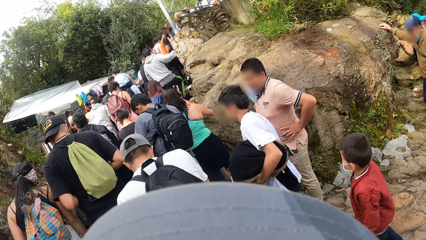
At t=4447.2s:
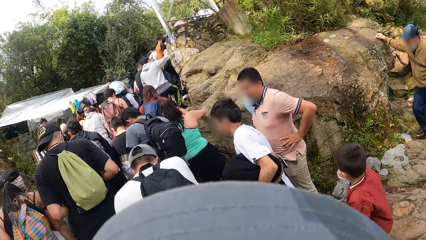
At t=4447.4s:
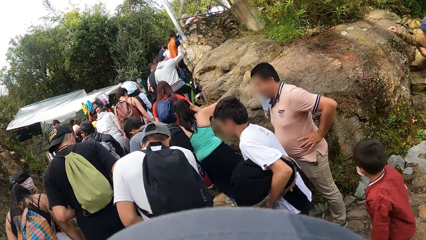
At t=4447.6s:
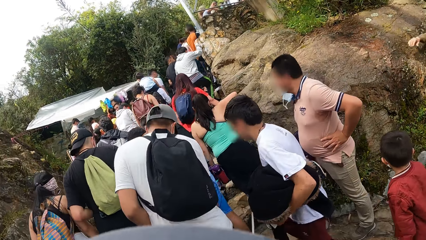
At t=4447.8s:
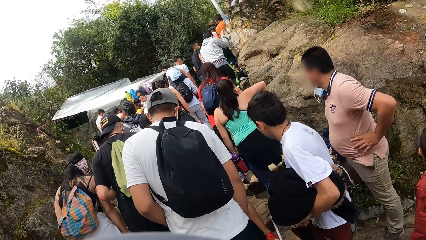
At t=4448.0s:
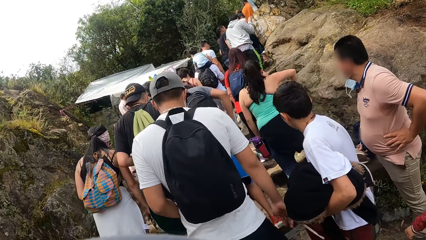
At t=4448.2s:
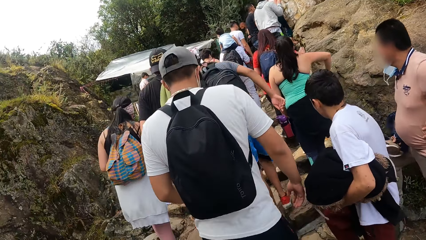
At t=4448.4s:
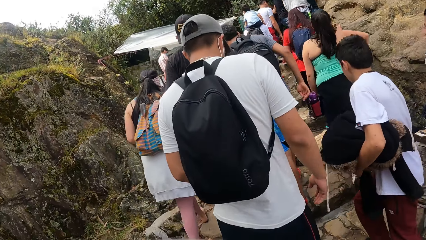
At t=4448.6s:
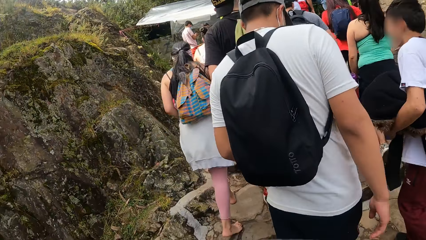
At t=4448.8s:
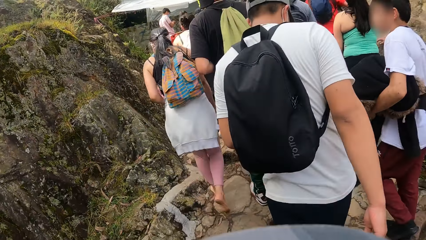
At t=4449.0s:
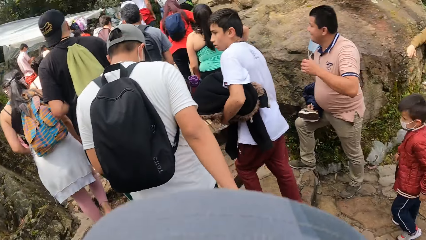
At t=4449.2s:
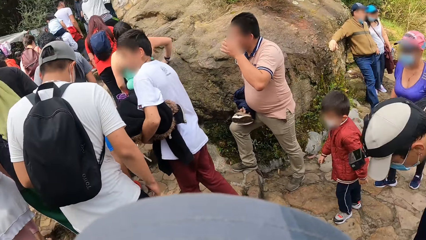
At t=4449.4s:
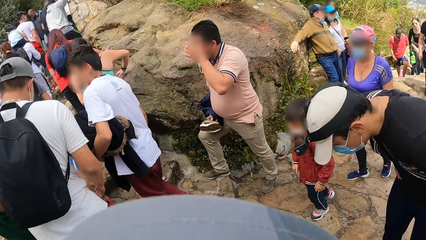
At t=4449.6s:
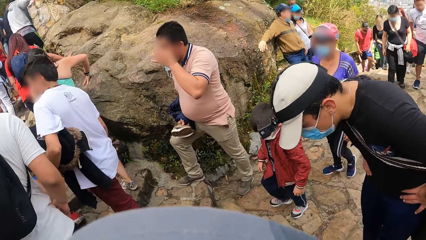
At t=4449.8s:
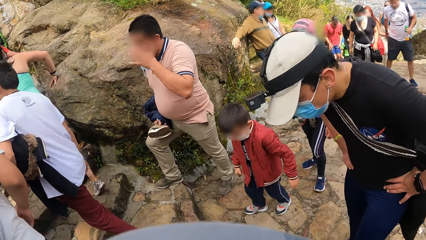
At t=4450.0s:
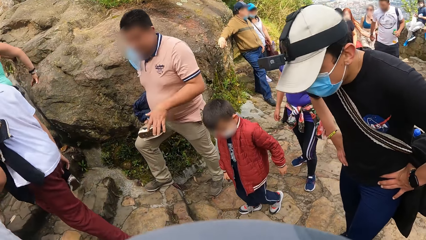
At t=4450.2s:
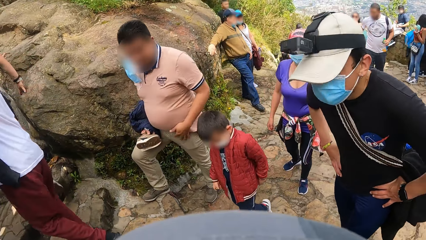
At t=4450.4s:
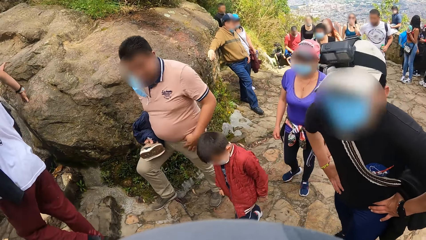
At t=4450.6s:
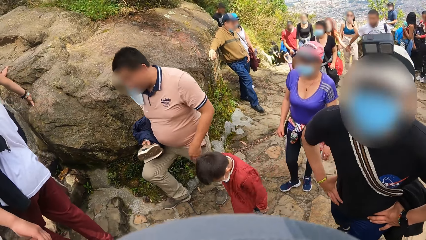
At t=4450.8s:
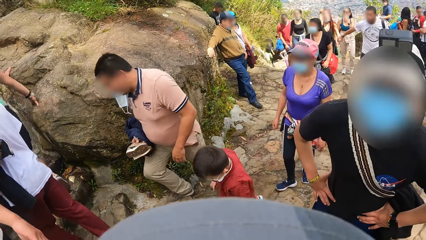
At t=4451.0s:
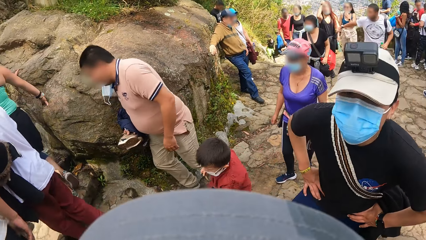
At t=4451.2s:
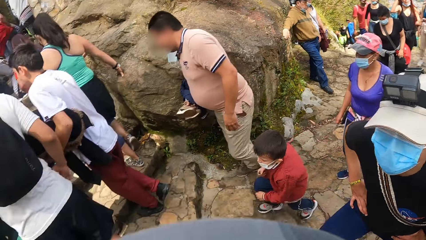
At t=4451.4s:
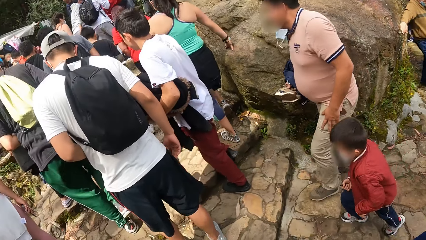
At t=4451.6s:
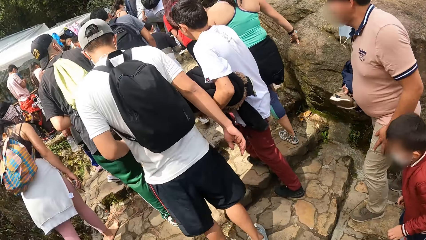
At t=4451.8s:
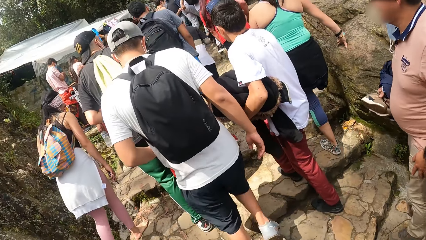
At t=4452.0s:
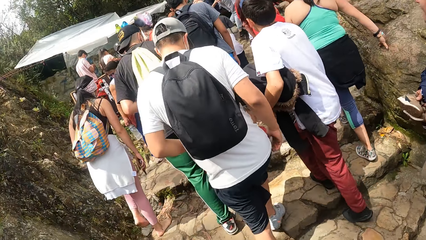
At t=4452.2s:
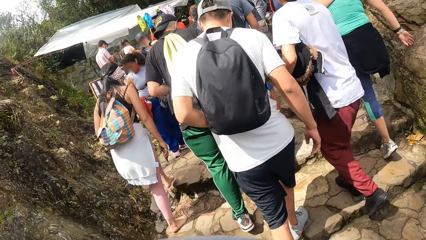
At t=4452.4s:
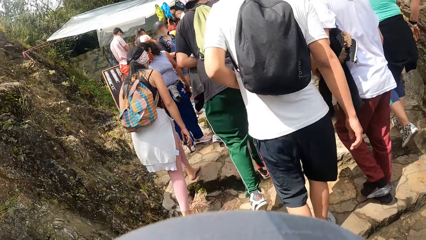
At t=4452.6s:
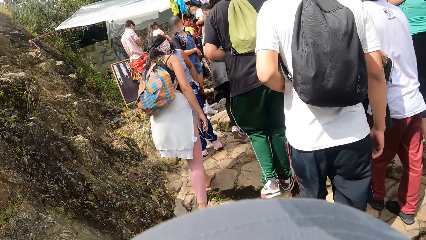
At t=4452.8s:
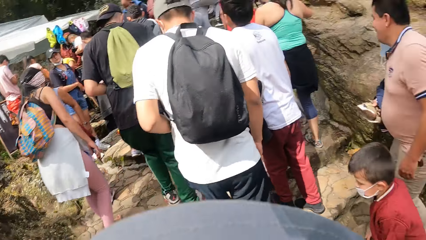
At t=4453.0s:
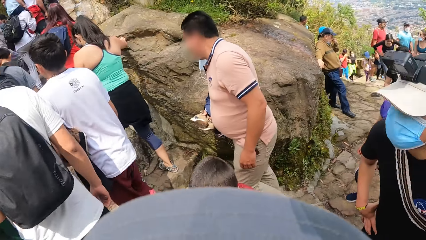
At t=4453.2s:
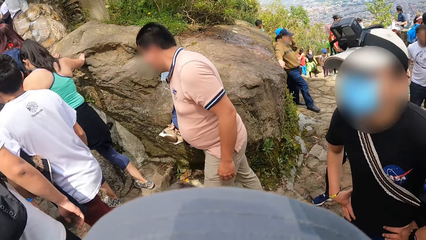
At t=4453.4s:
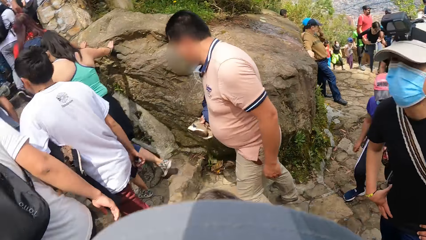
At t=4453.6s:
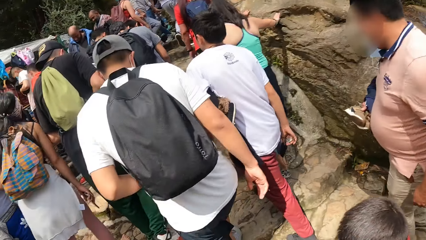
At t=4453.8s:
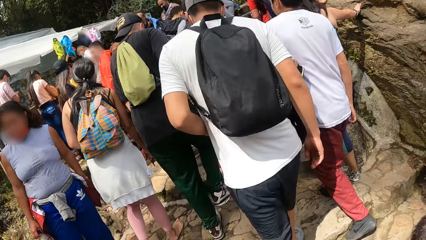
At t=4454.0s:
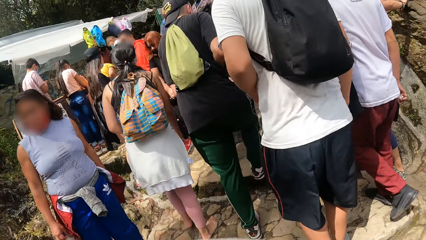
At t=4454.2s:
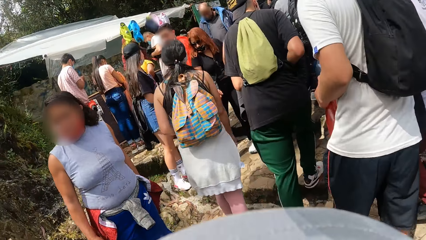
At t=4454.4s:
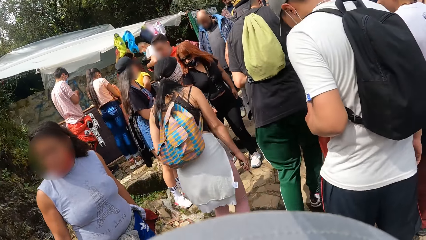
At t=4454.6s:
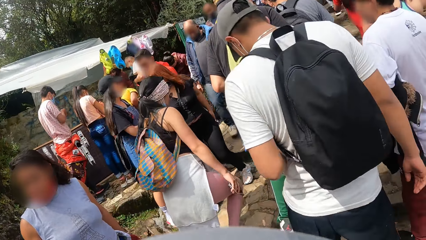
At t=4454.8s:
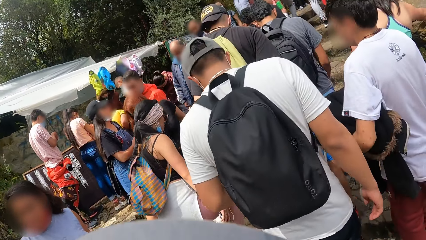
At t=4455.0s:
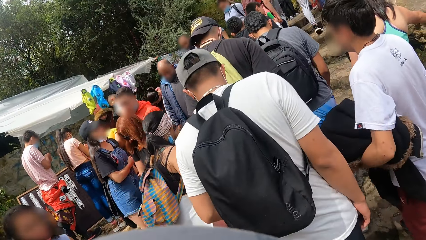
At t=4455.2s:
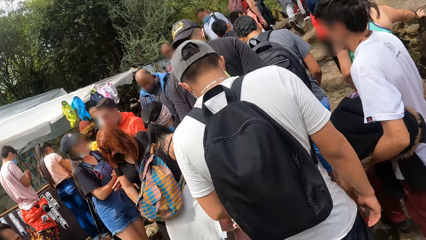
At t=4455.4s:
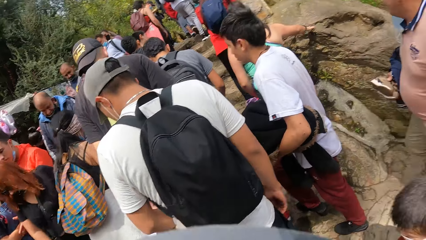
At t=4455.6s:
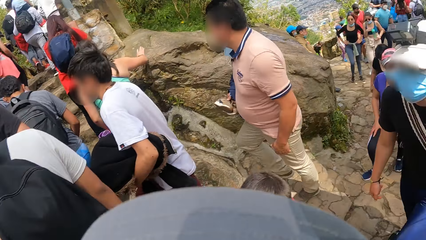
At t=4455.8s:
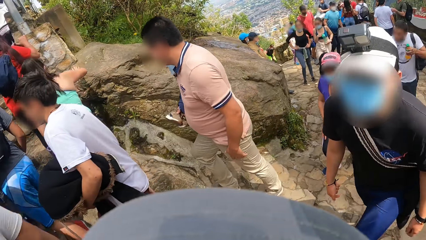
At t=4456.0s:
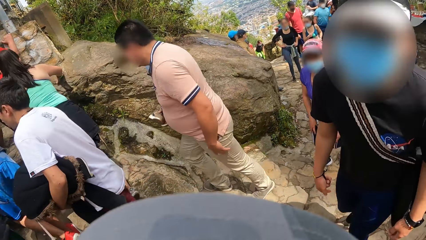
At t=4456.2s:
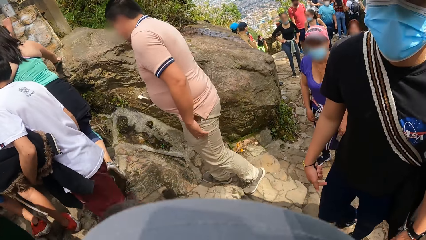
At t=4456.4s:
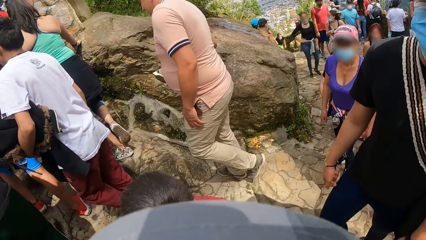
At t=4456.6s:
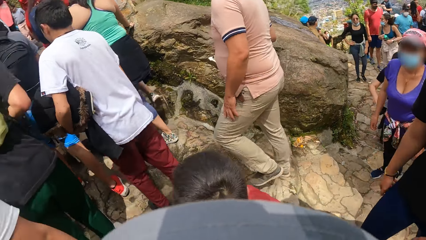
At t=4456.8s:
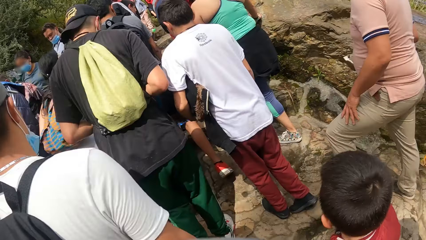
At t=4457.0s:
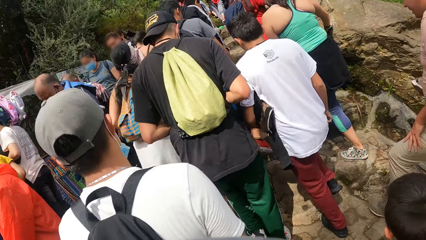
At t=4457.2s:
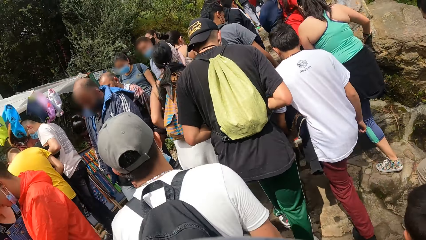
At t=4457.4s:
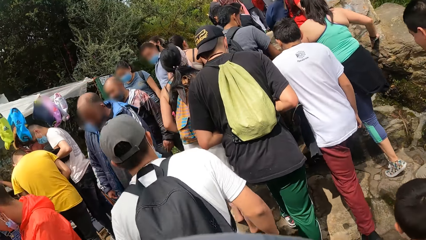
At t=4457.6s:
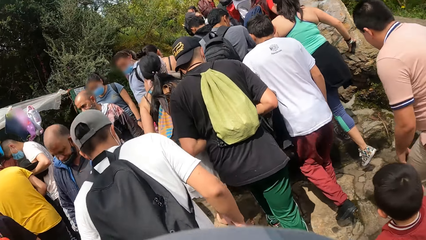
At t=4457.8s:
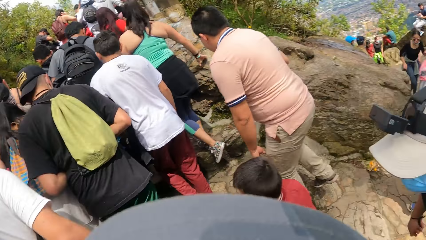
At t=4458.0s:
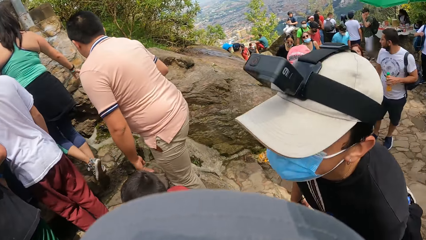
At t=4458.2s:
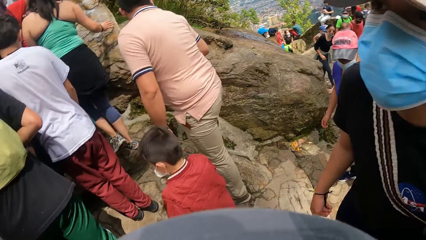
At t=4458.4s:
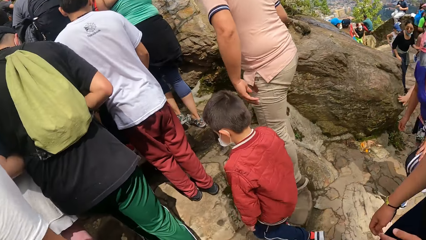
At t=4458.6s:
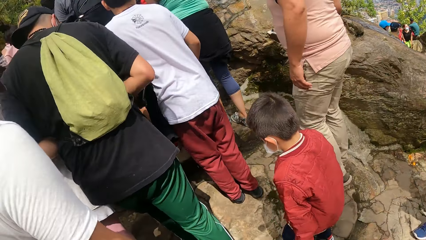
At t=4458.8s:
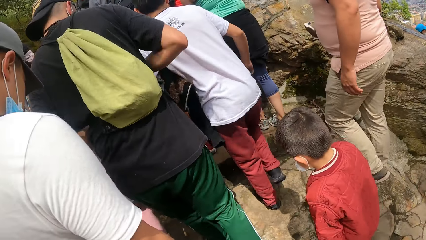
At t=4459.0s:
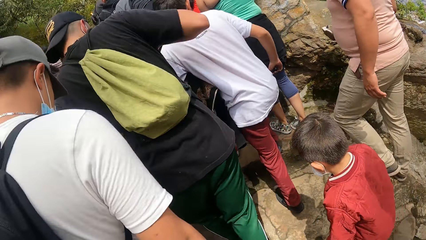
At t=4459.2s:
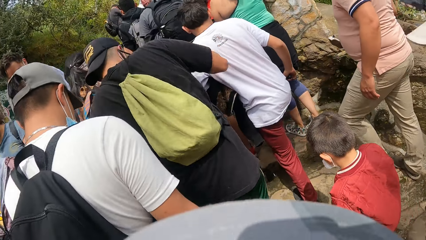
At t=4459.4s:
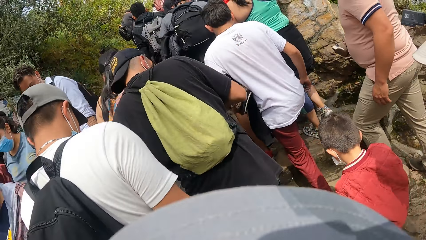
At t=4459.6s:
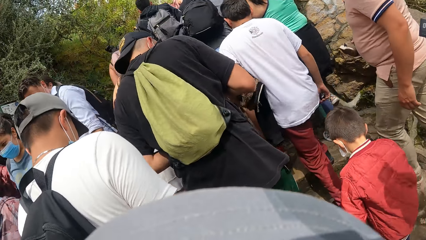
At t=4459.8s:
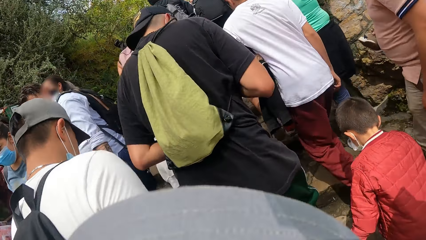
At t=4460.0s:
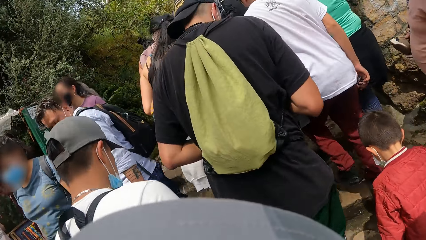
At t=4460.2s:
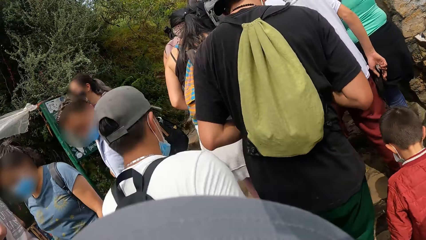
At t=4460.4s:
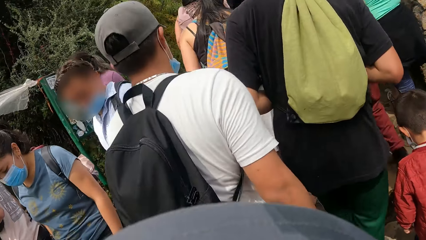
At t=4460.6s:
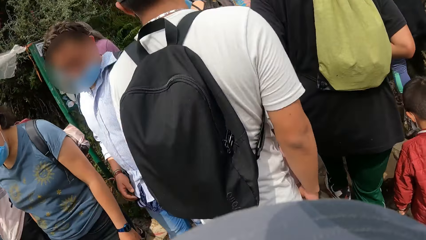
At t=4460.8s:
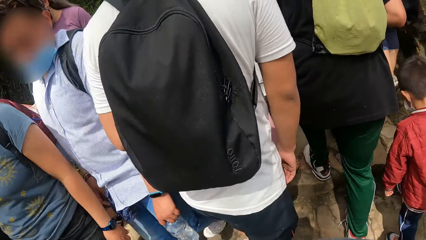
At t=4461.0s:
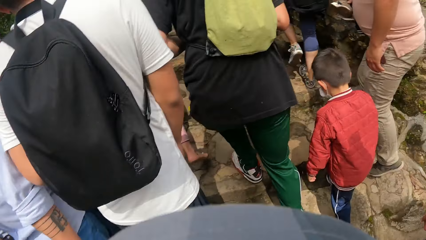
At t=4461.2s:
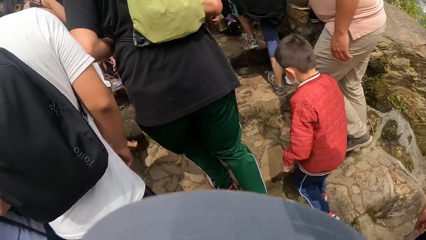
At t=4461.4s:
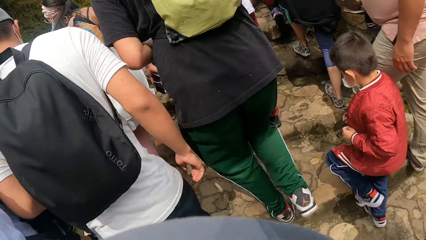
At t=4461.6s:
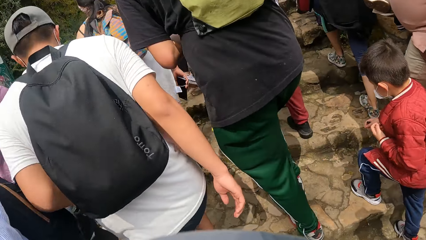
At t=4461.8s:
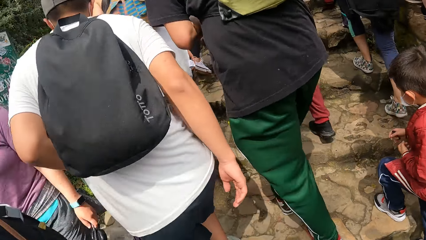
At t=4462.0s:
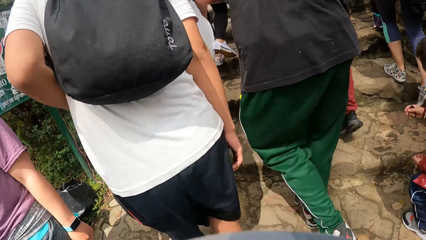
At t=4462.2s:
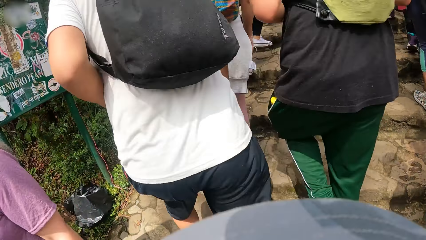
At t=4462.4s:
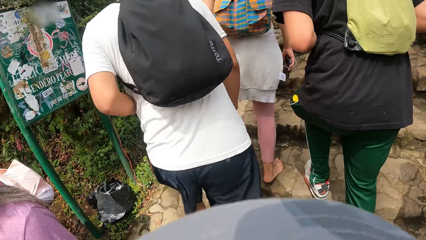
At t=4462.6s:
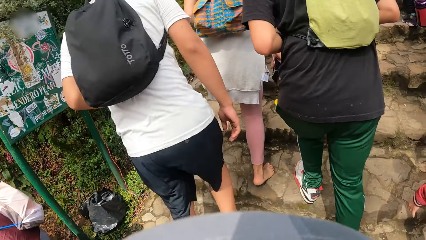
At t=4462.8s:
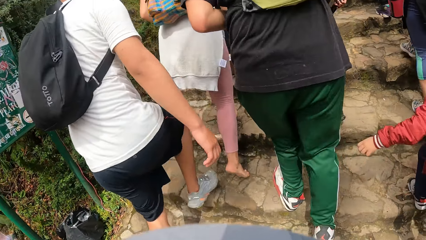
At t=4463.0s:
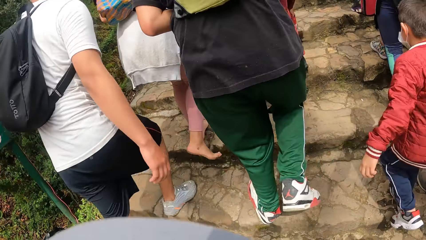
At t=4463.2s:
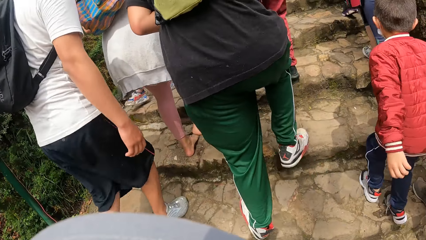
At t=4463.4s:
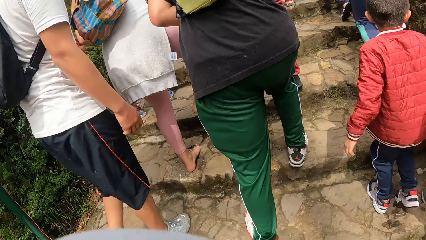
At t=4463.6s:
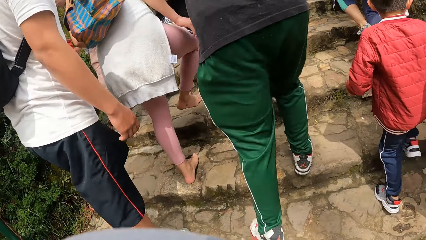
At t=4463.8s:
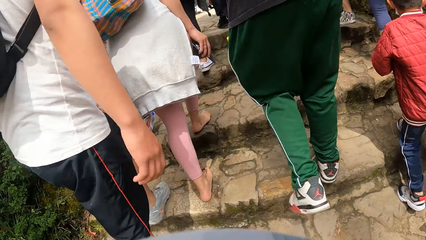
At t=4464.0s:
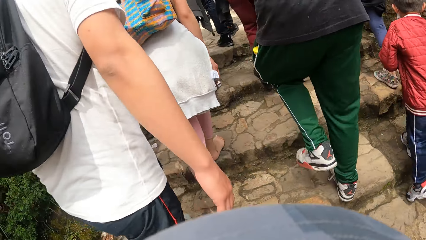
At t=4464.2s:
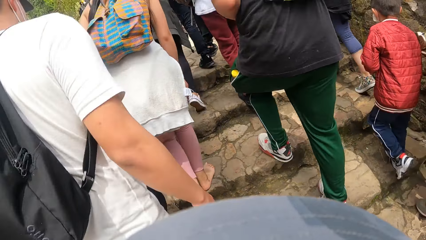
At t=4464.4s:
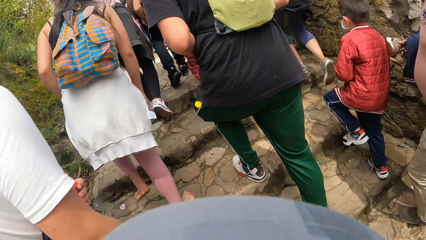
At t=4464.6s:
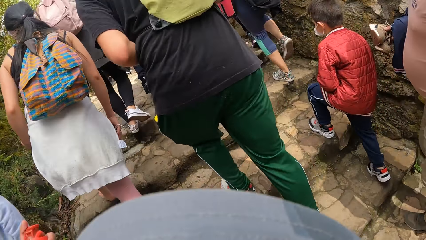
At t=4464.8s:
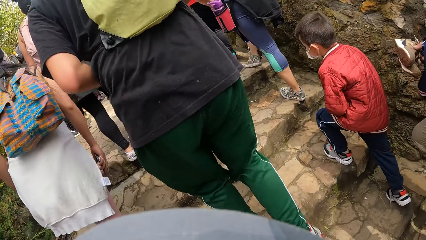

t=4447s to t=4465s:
A man places both hands on his waist. The man climbs the hill. The camera wearer looks around. They walk. They look around. They walk.
